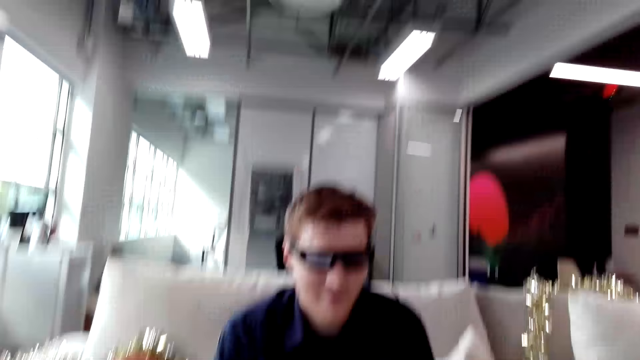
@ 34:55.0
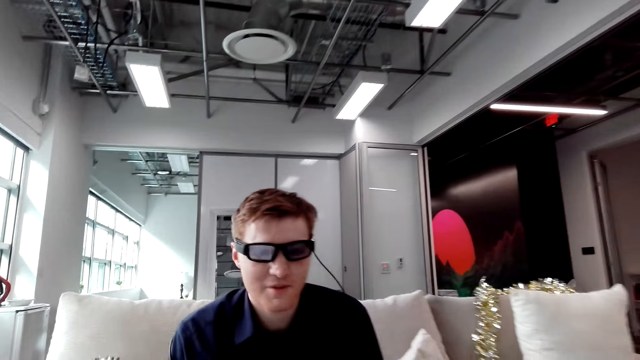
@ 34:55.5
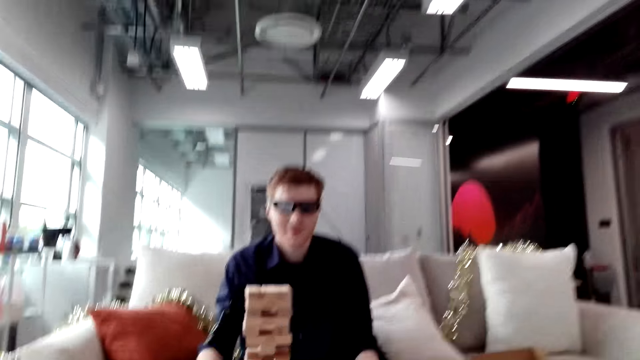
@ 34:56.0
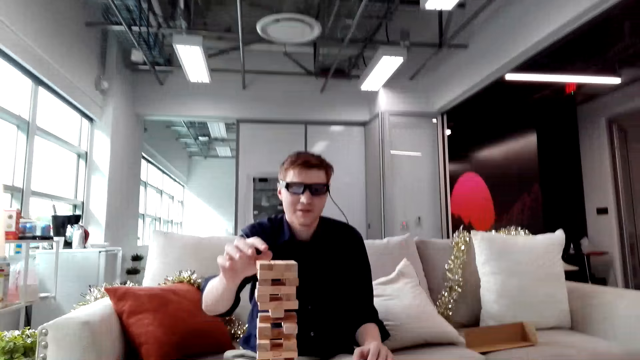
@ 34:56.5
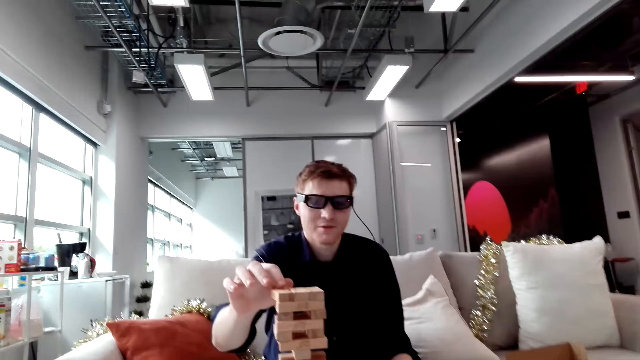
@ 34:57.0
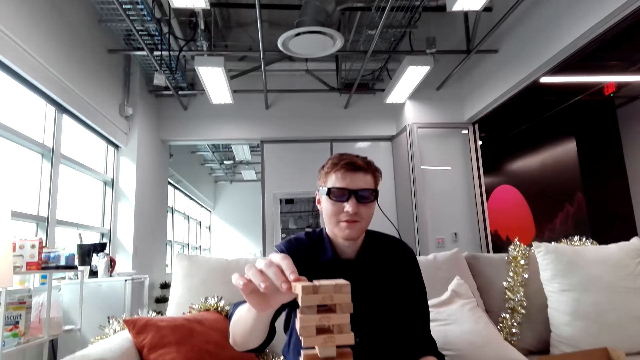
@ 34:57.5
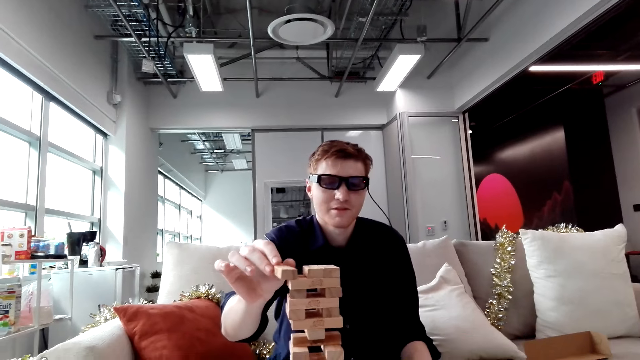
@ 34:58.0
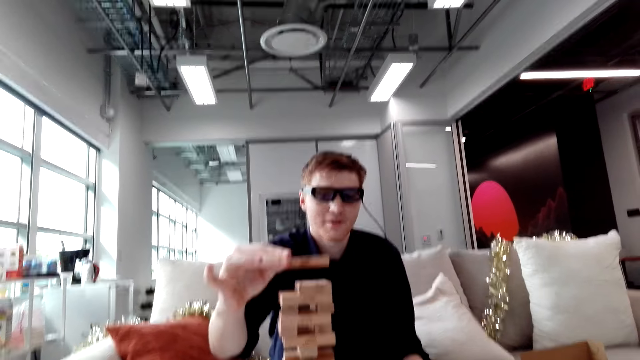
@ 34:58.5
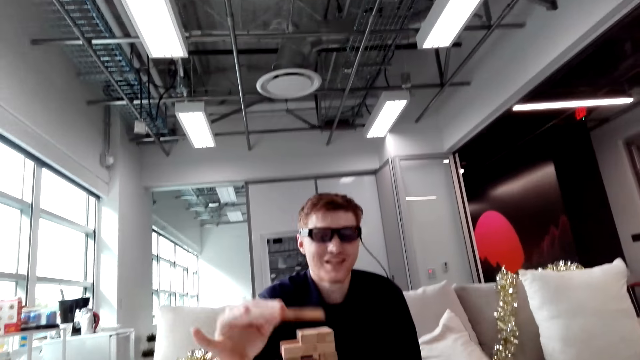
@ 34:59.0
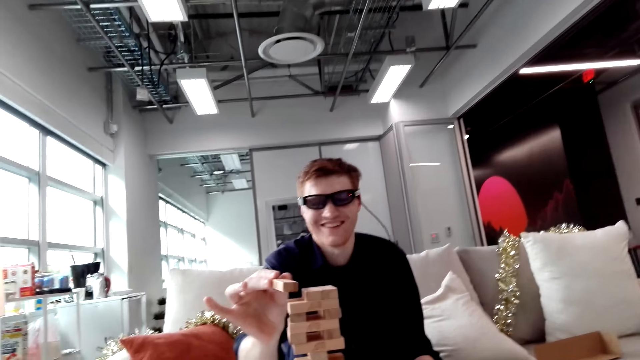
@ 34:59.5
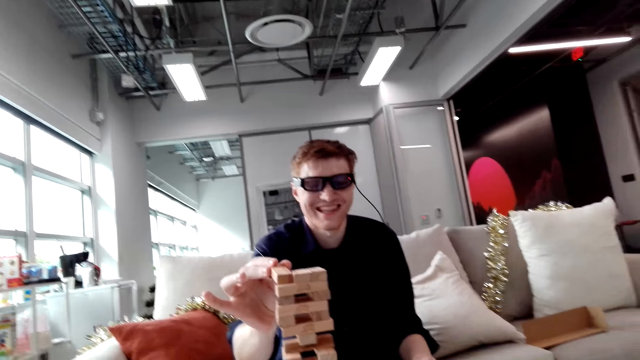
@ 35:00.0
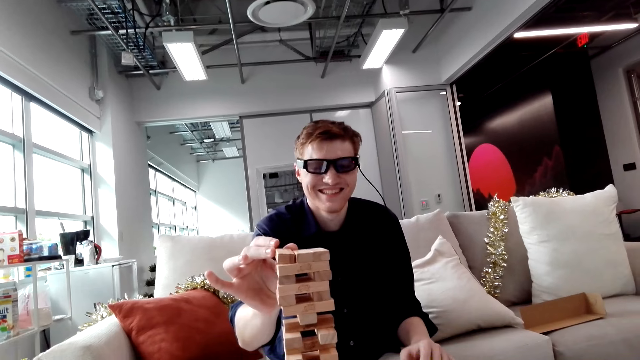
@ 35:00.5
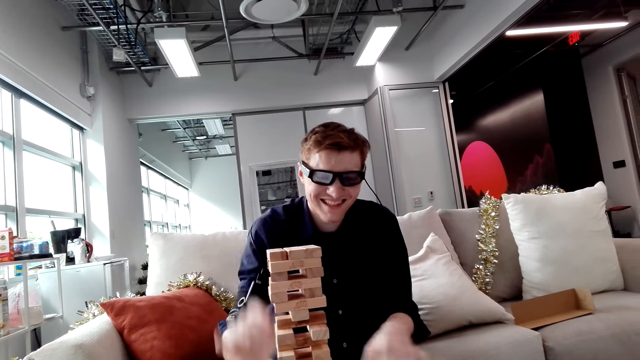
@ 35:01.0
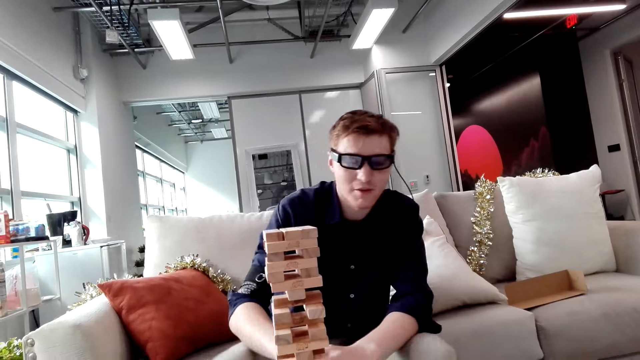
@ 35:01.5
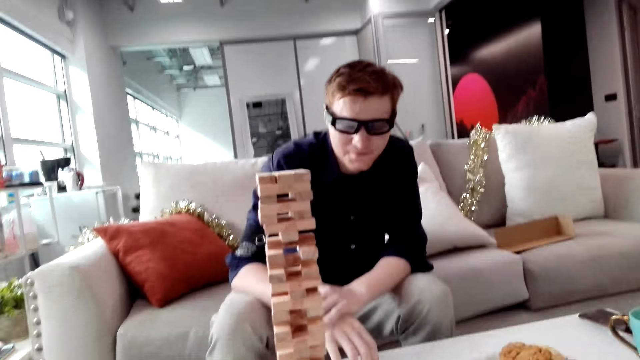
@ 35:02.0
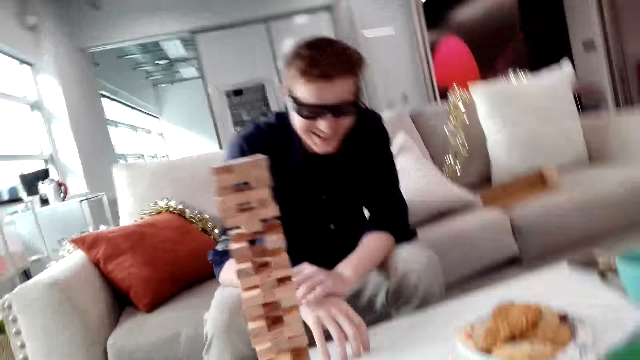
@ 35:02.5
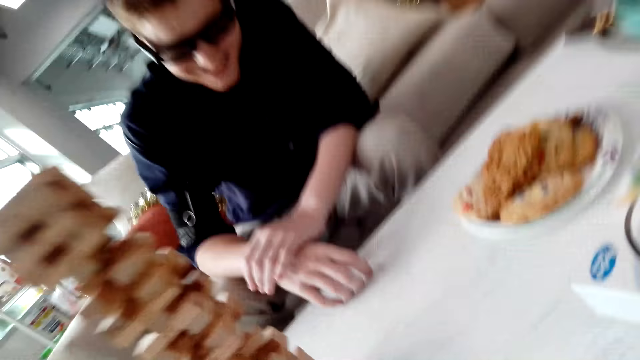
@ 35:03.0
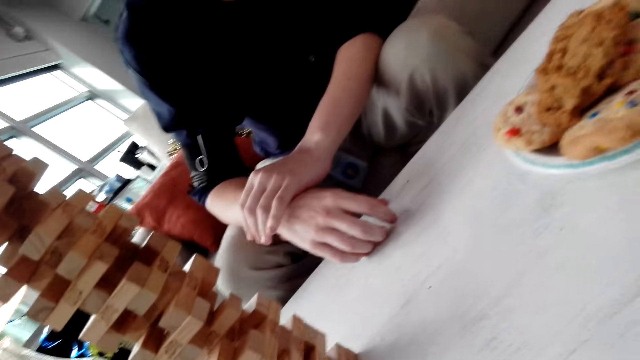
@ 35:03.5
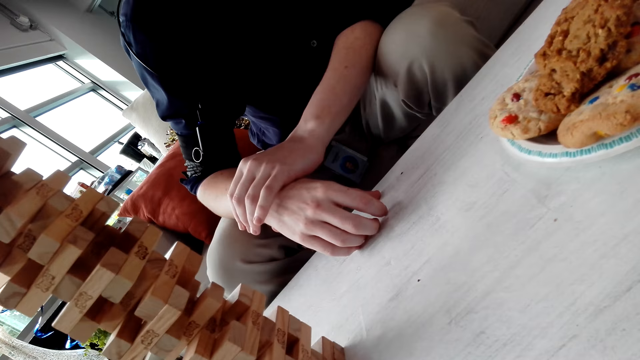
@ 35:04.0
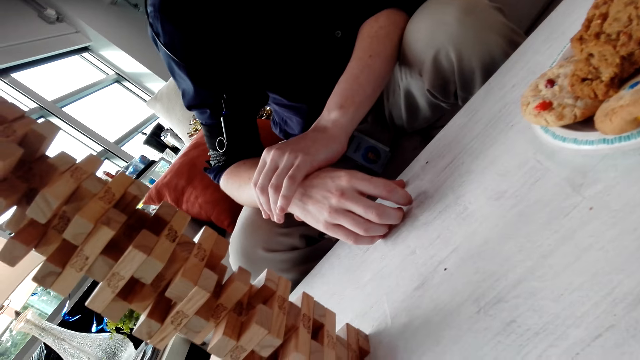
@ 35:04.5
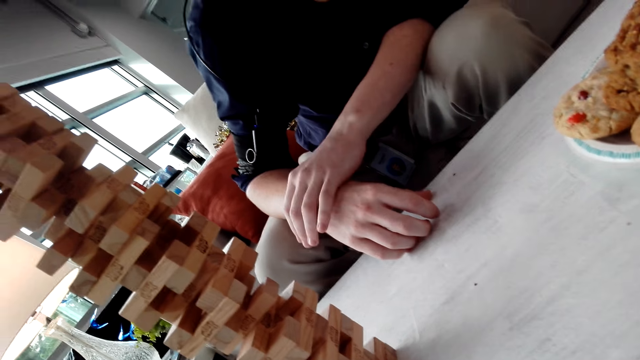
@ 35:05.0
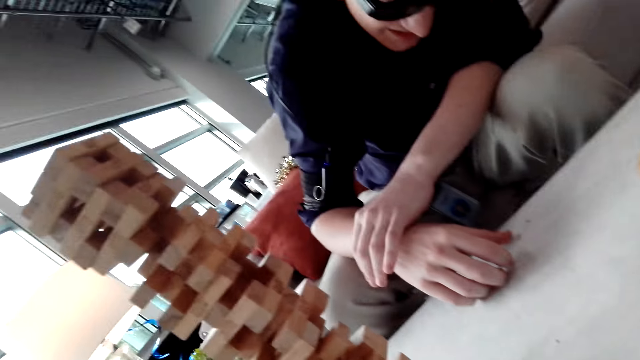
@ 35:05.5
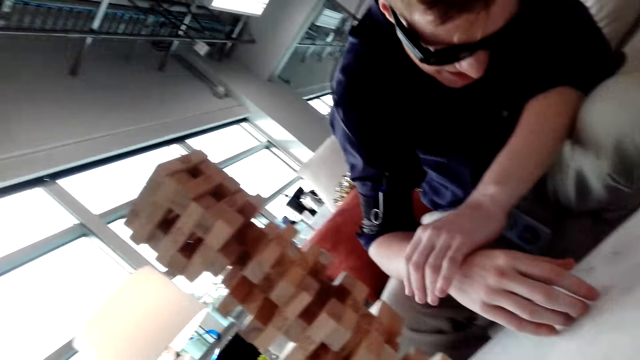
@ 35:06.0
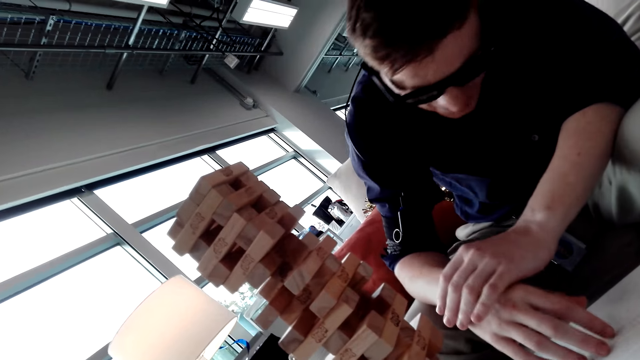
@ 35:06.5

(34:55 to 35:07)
A man picks a Jenga block. The man puts the Jenga block on a tower.

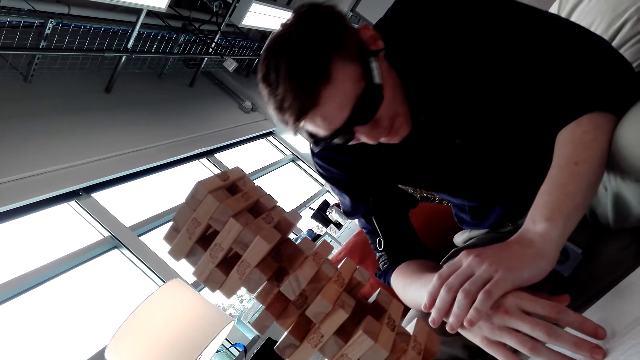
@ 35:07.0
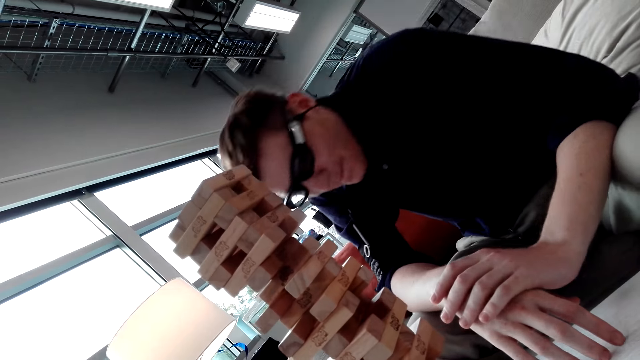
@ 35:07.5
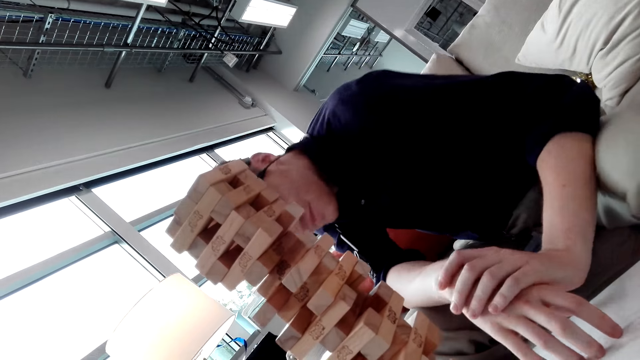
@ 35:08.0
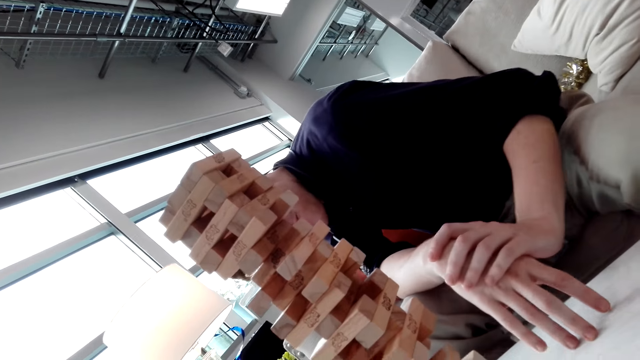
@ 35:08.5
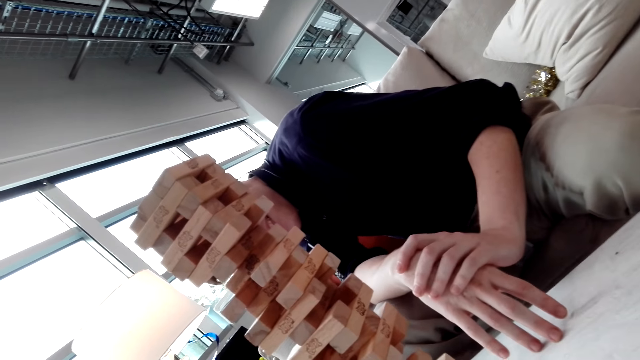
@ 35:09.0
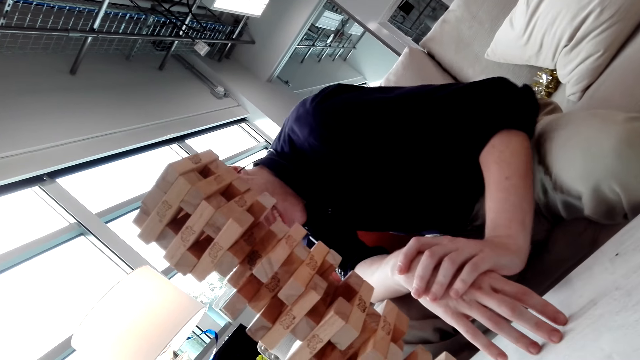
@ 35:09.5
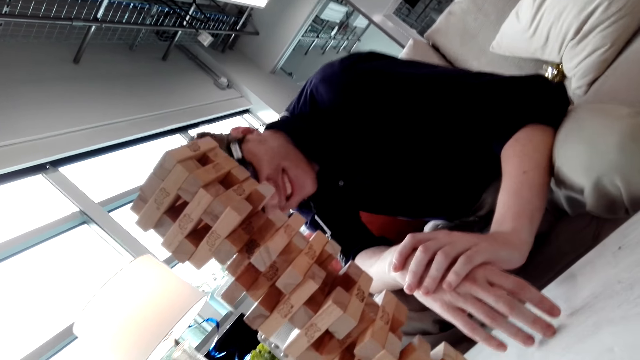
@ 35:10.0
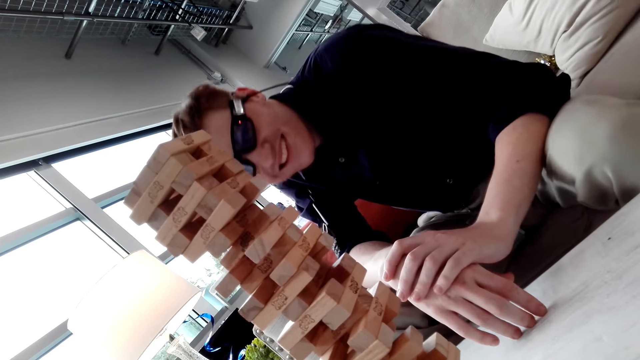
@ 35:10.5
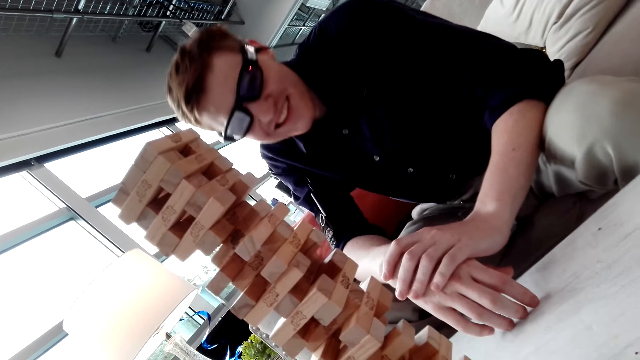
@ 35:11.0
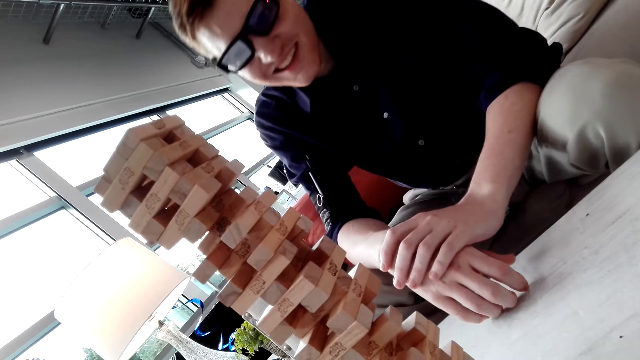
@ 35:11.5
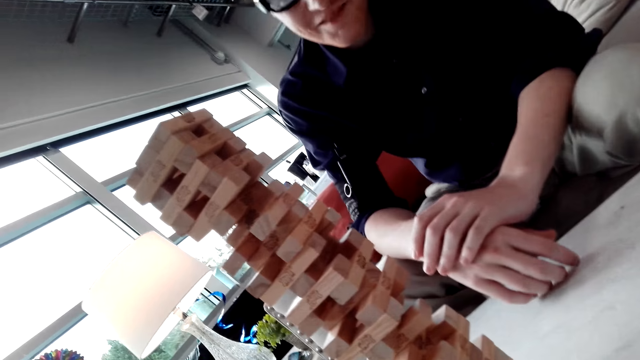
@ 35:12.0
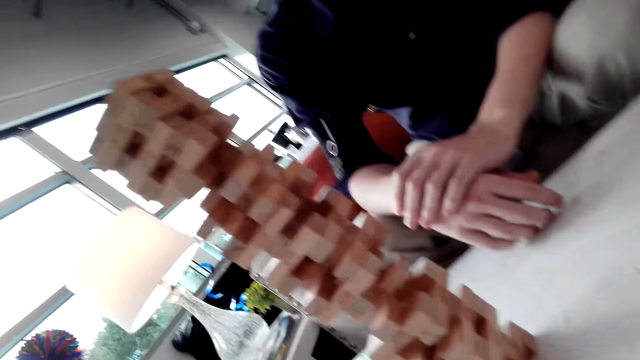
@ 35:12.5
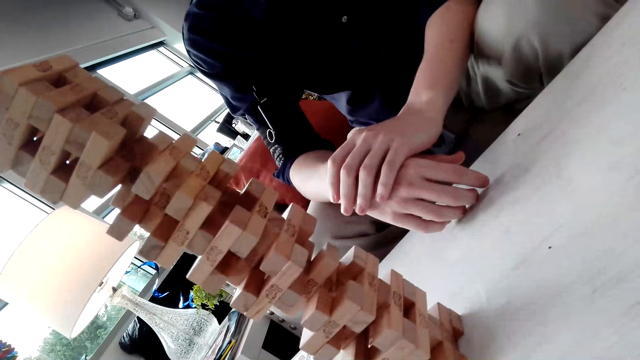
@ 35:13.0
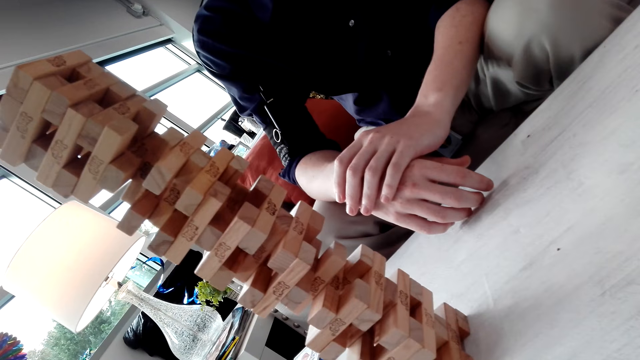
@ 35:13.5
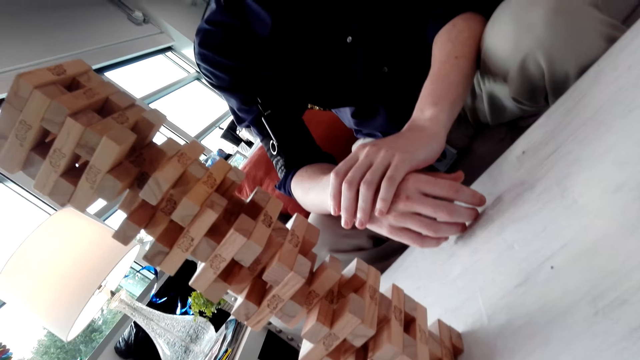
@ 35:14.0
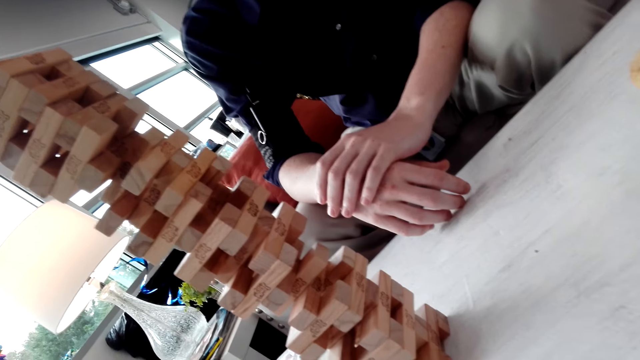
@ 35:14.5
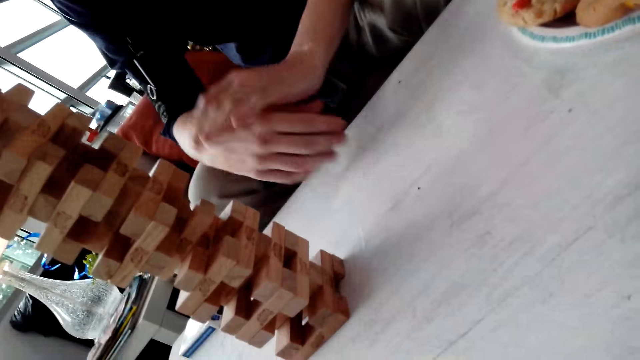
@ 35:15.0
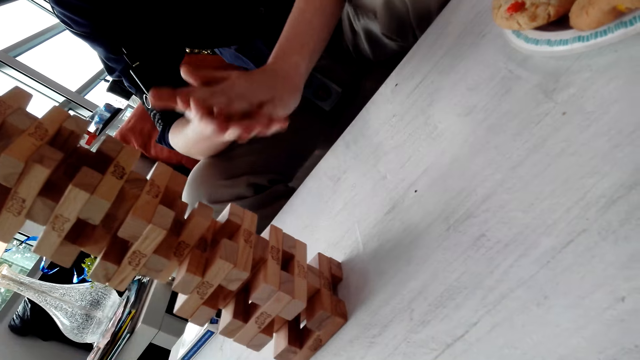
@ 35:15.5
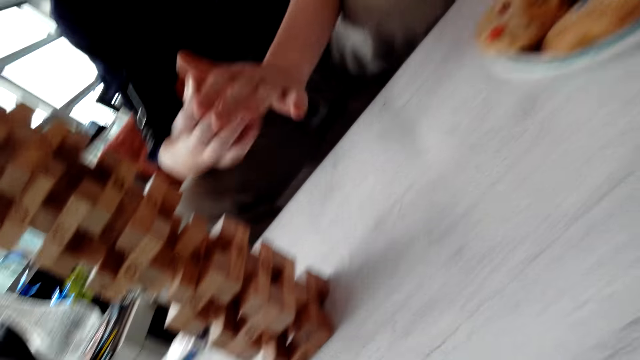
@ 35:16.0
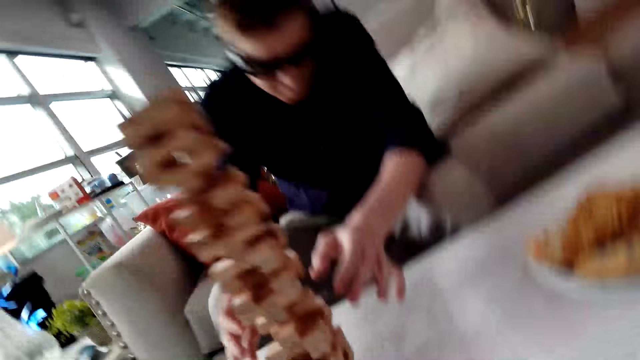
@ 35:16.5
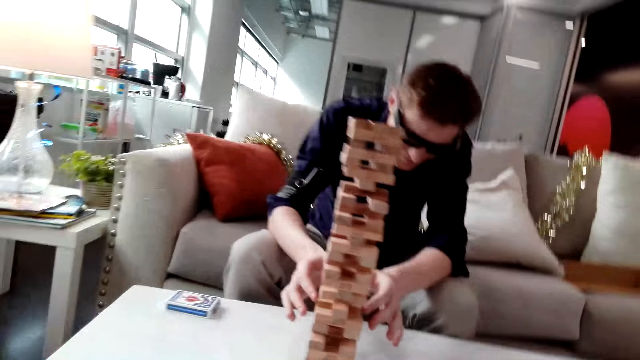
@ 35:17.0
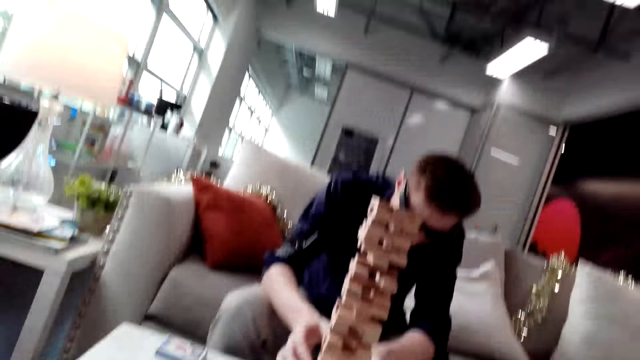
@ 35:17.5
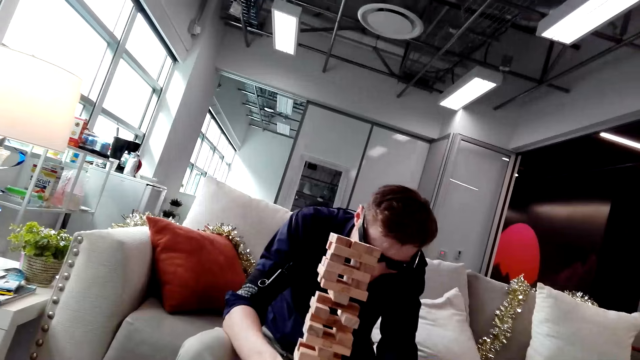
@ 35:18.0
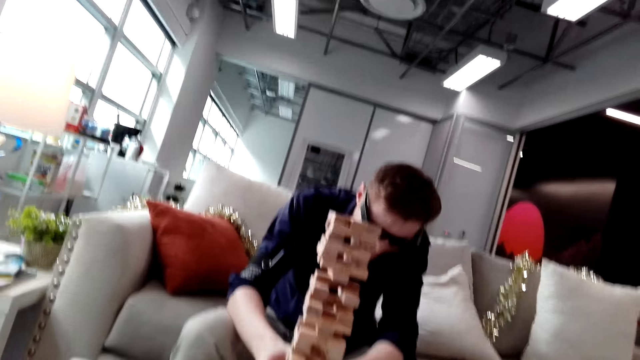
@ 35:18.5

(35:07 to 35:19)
A man rubs hands. The man removes the Jenga block.
